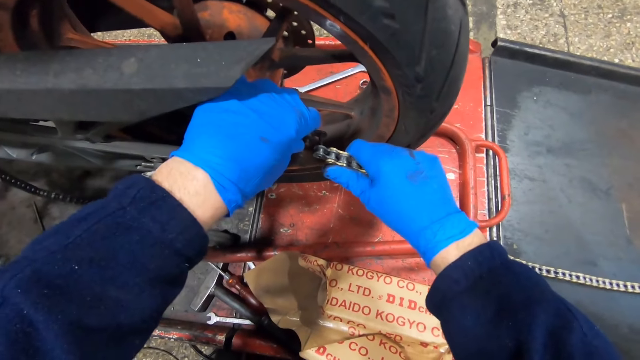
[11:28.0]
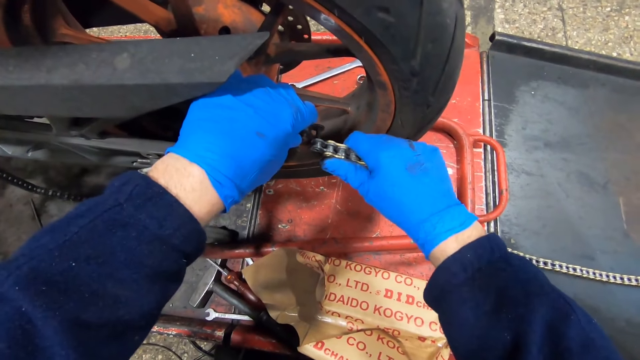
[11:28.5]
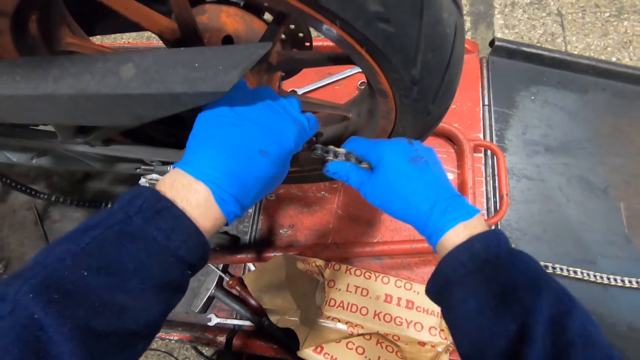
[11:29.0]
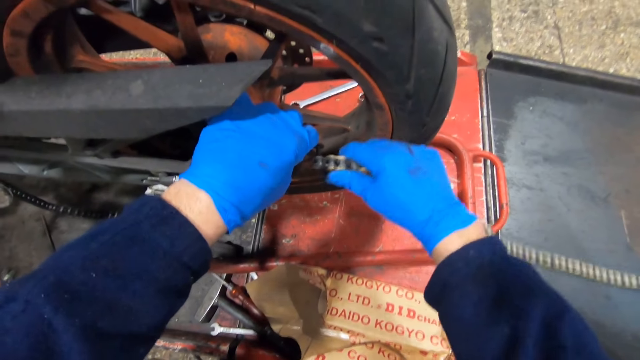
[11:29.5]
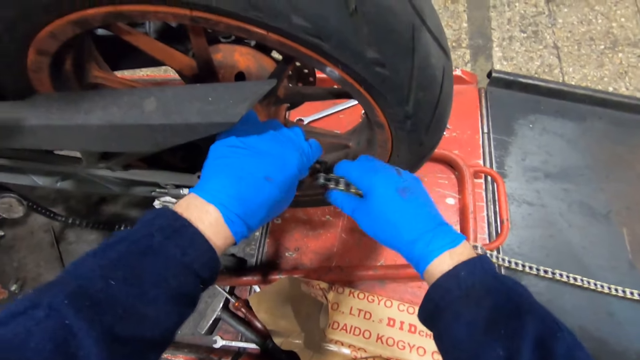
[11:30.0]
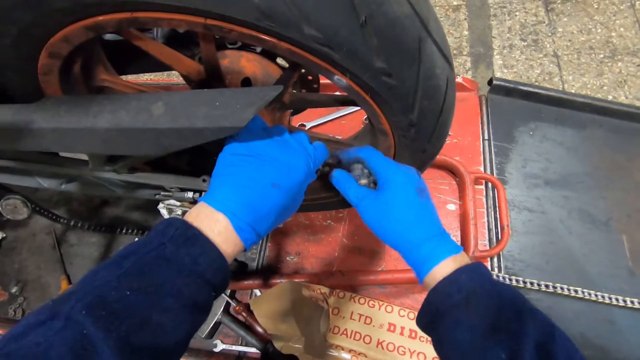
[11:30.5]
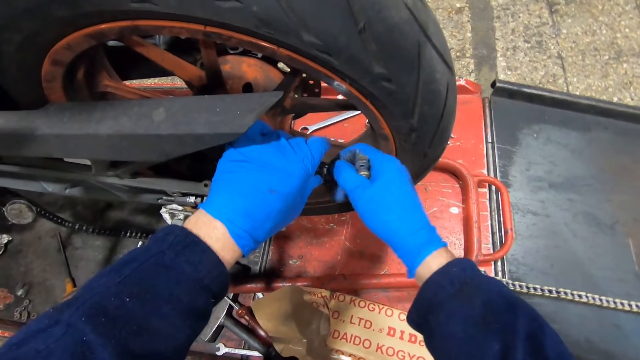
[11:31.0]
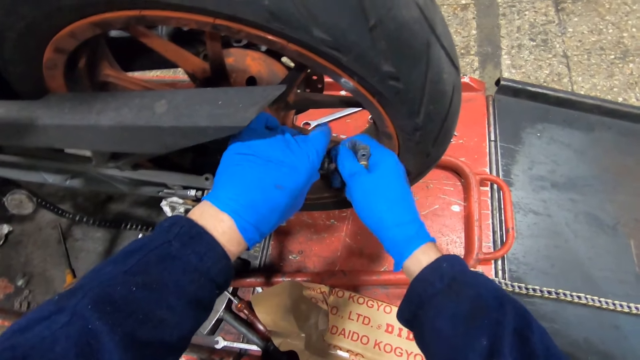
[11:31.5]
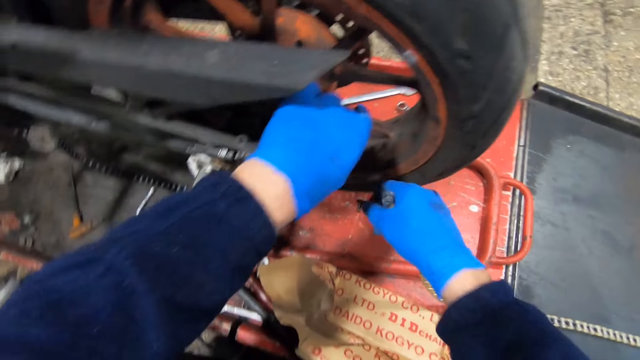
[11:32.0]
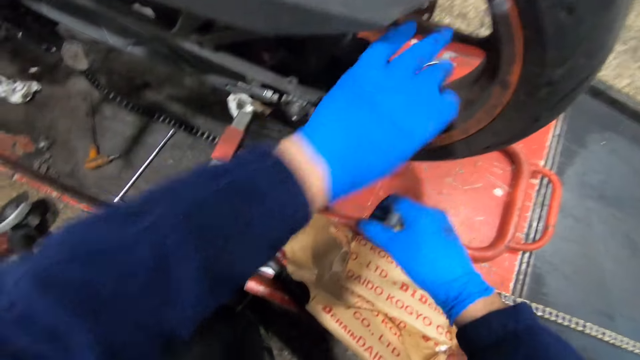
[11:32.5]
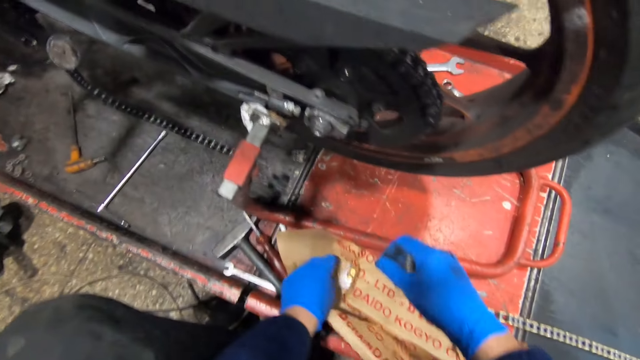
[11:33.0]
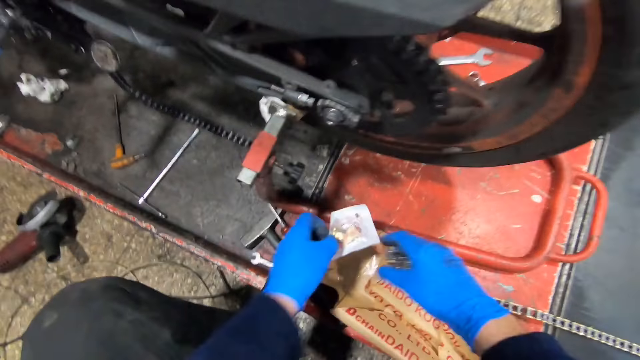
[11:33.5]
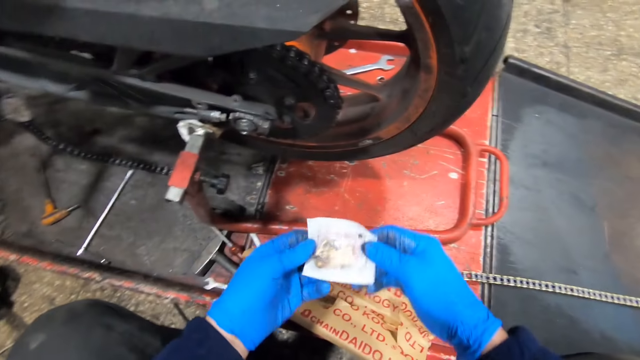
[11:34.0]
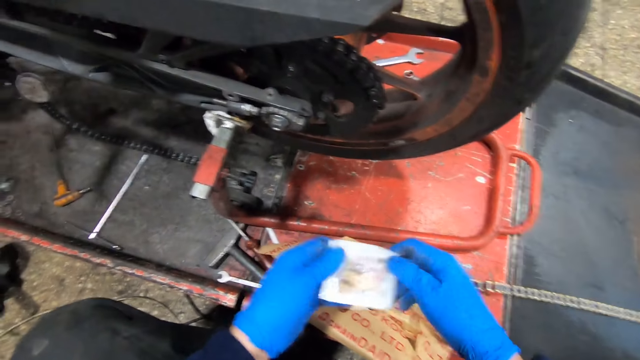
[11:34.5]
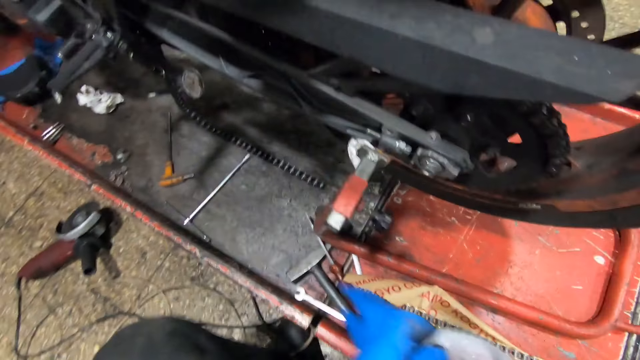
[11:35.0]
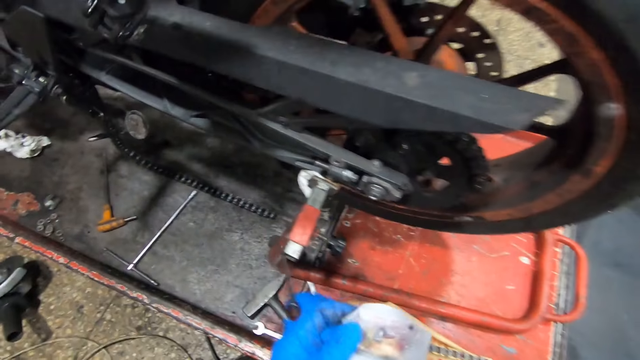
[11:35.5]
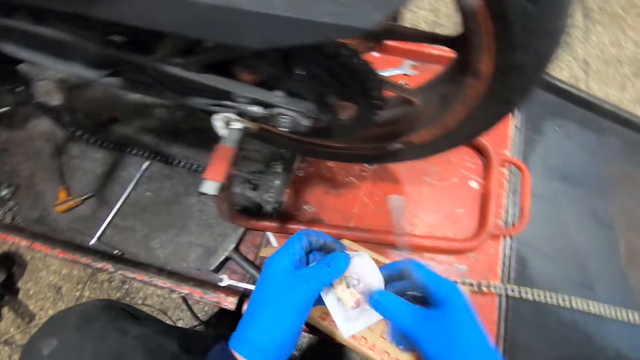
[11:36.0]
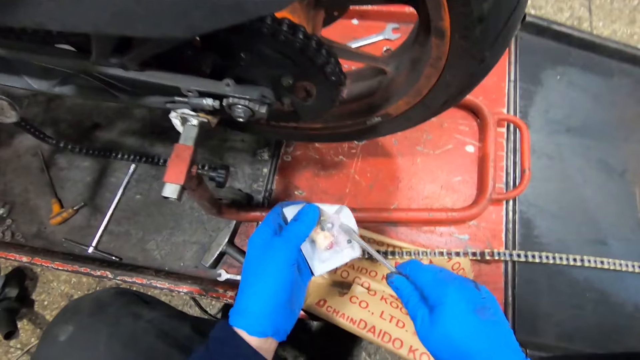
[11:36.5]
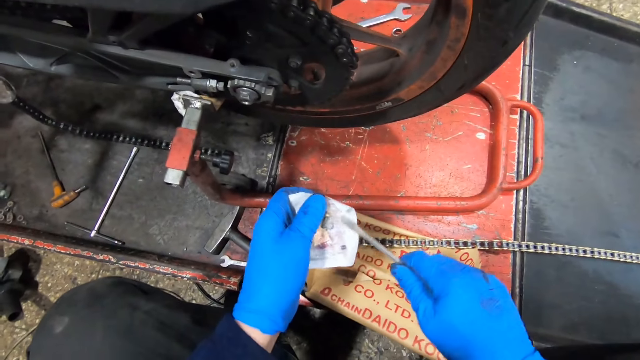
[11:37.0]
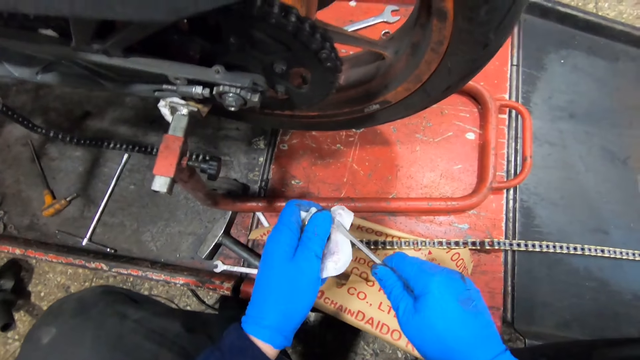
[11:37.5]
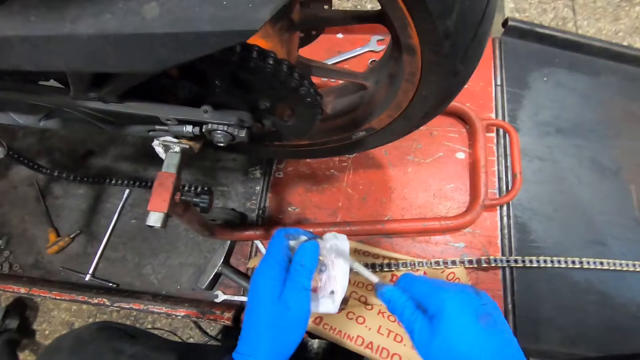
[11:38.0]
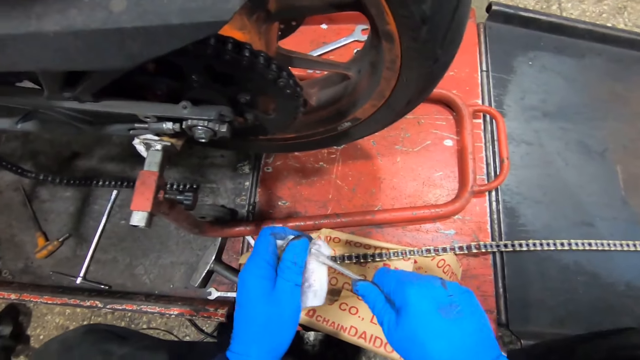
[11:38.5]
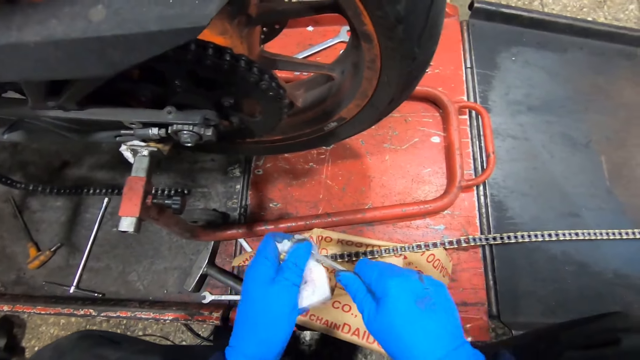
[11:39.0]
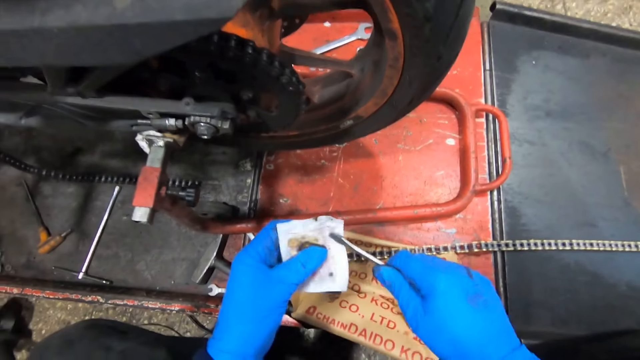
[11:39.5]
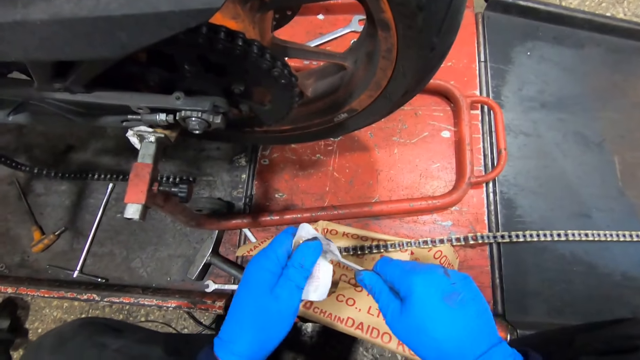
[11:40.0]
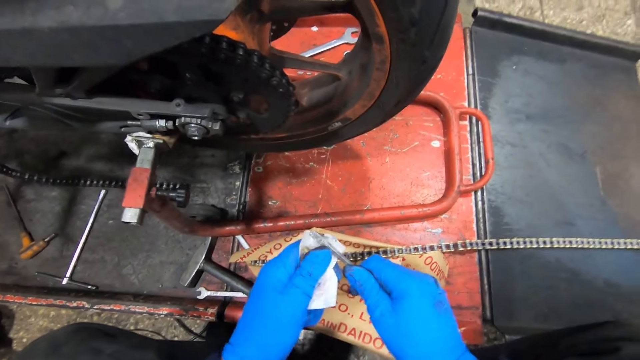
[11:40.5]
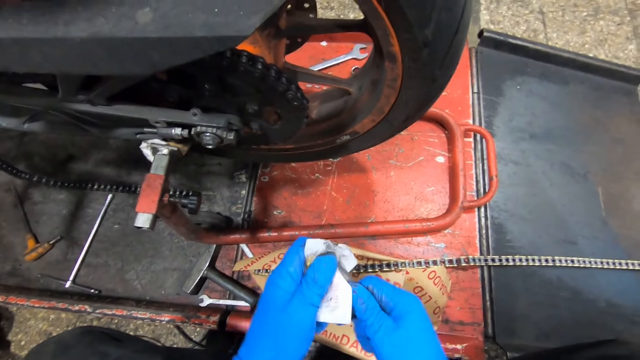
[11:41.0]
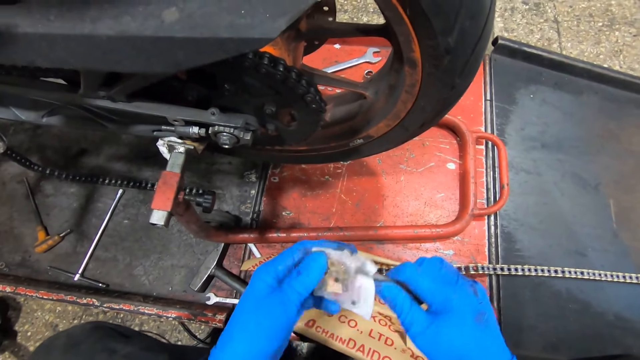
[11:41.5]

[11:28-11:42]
The camera wearer fixes the chain on the bike with his gloved hands. He holds the chain on the motorcycle. He removes the pin of the chain with his gloved right hand. He drops the pin on the platform with his gloved right hand. He picks up a pack of pins or plastic paper with his left gloved hand. He holds the plastic paper. He picks up the chisel on the platform with his gloved right hand. He opens the pack of pins with the chisel in his right gloved hand.

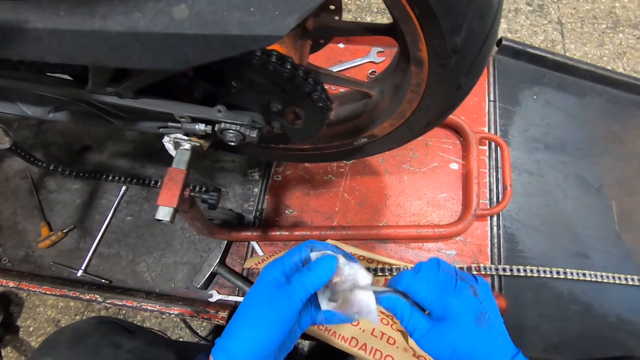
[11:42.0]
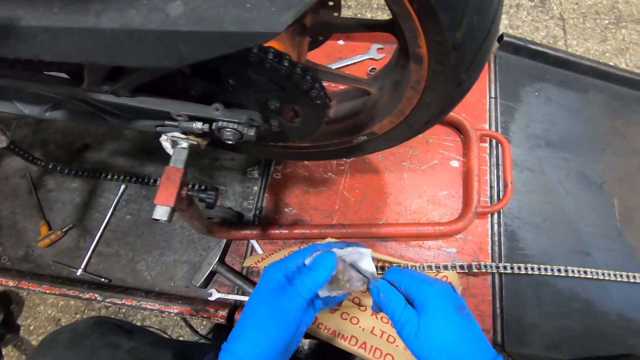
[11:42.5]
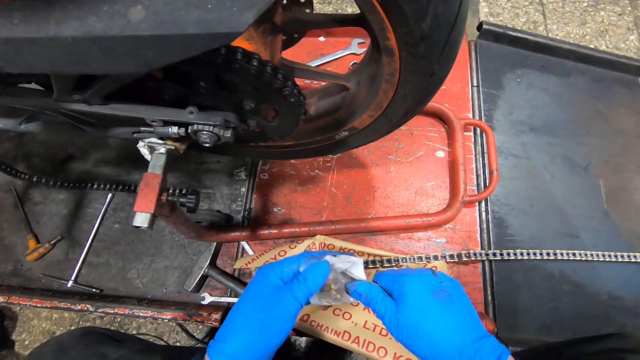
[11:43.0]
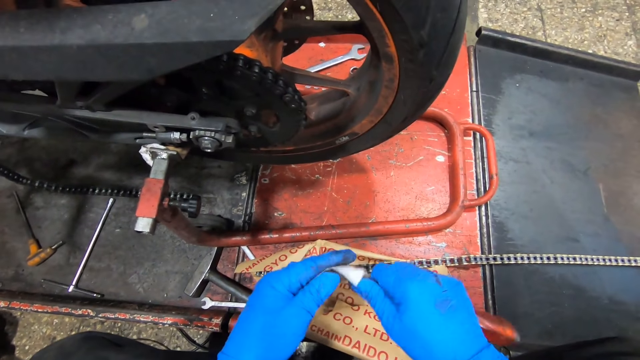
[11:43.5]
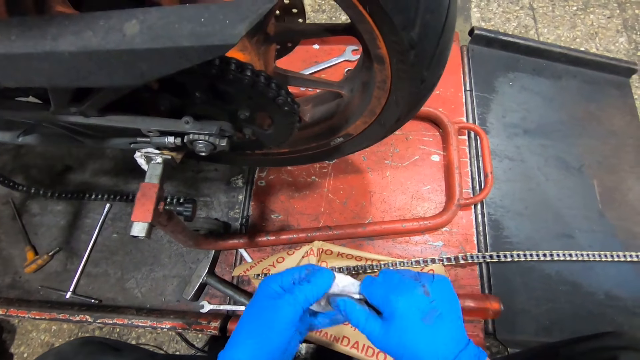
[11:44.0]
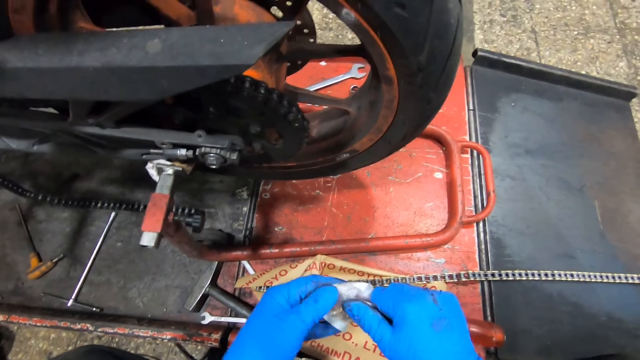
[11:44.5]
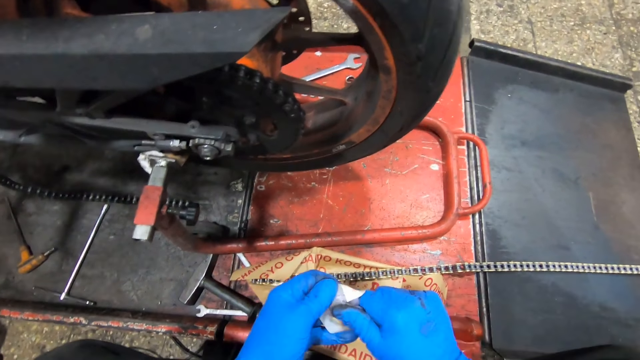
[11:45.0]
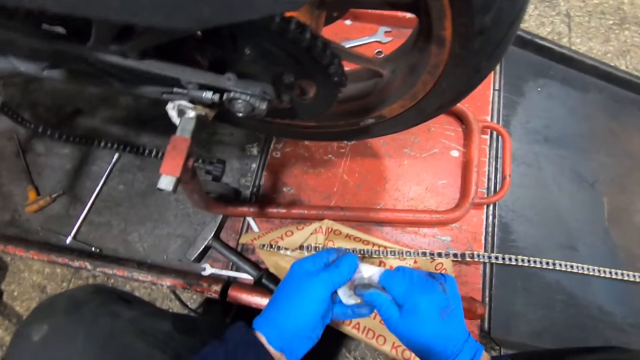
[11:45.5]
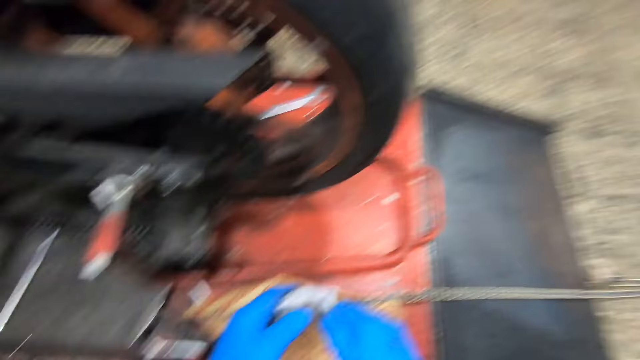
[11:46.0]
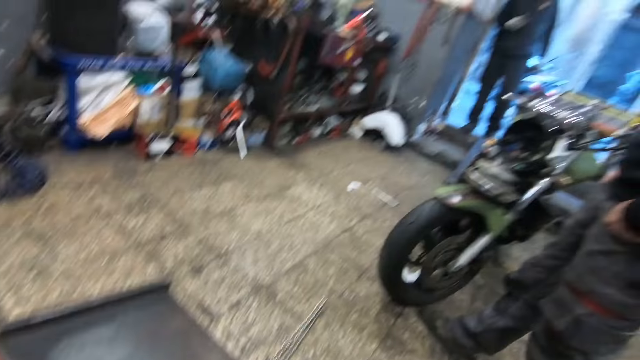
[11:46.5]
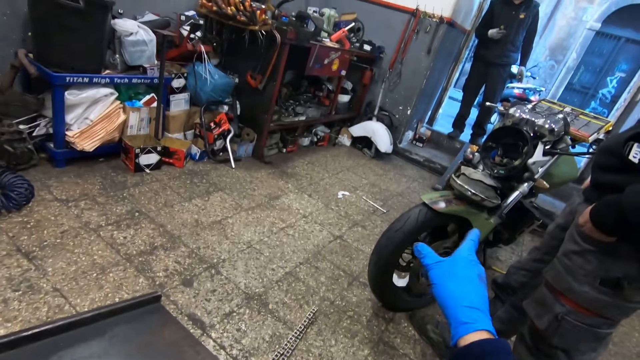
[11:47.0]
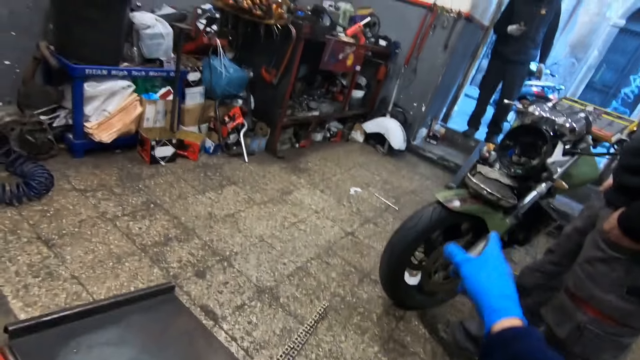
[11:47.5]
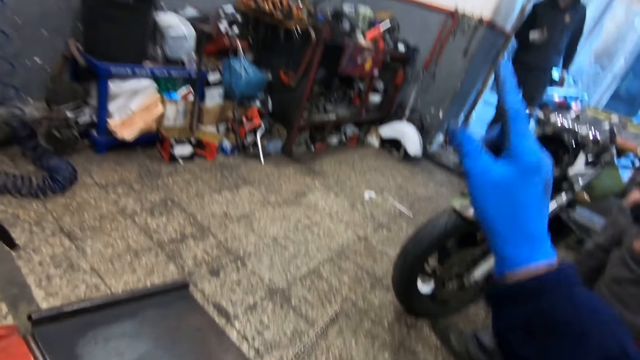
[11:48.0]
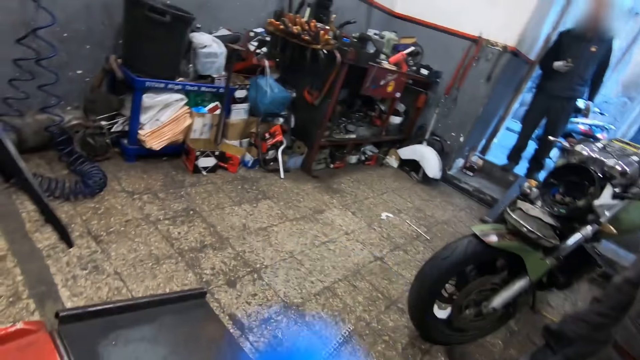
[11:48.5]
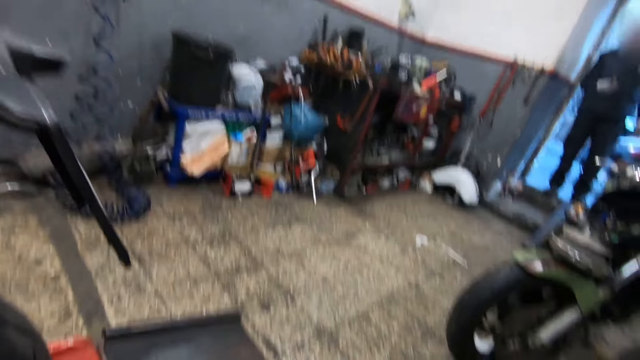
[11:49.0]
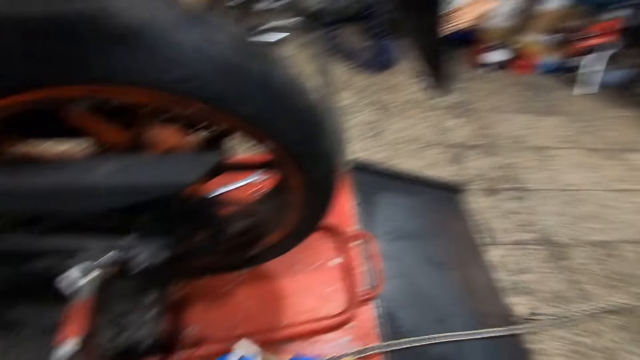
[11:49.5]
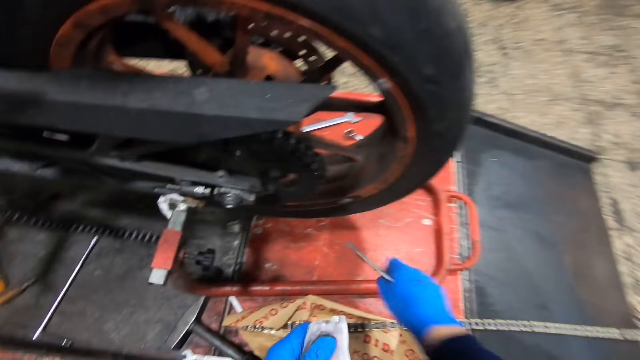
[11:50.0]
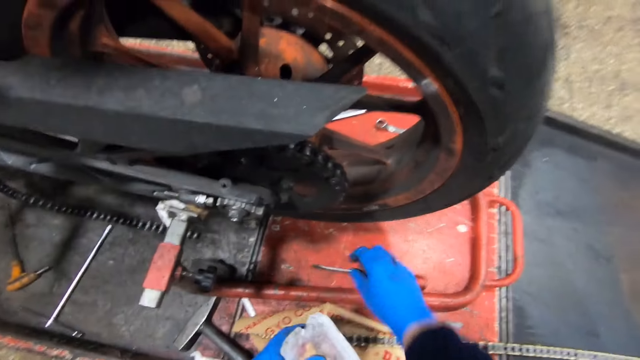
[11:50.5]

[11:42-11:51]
The camera wearer interacts with a man. The man stands on the entrance of the workshop. The camera wearer points on the other side and gestures with his finger. He drops the chisel on the platform with his right gloved hand.
